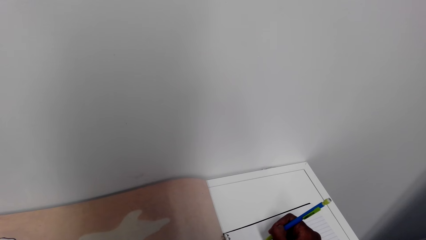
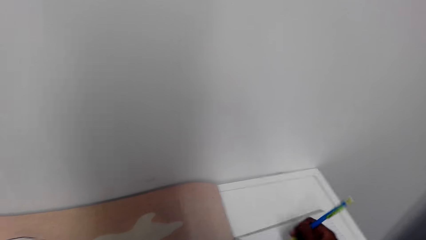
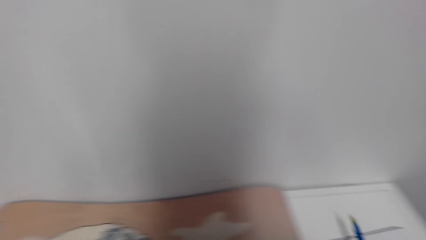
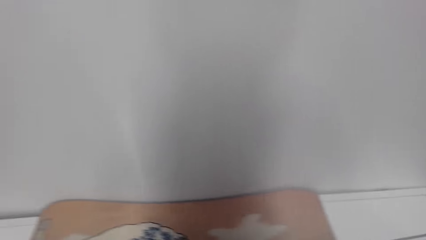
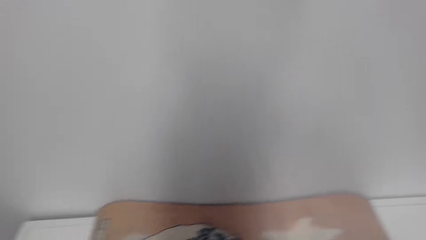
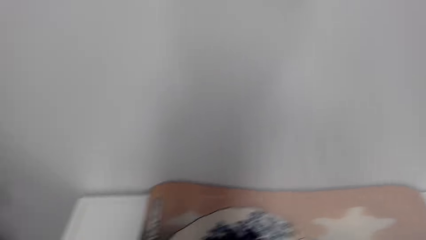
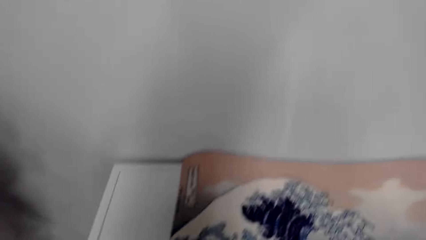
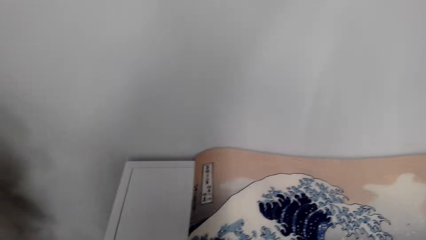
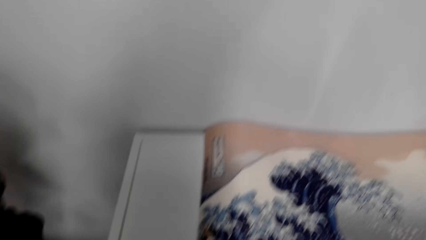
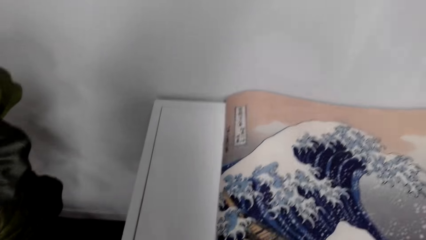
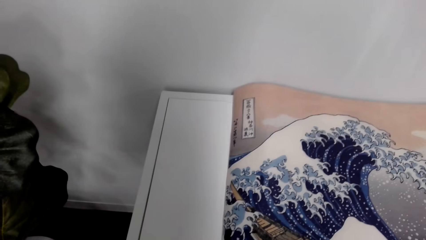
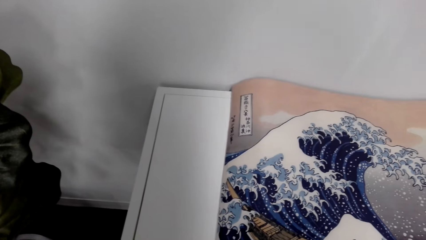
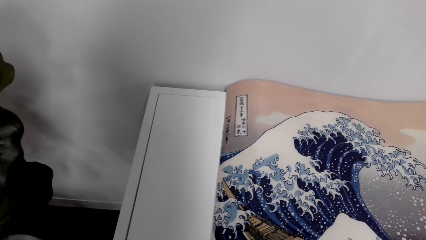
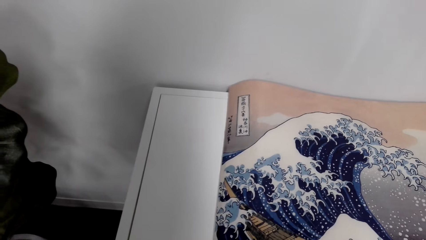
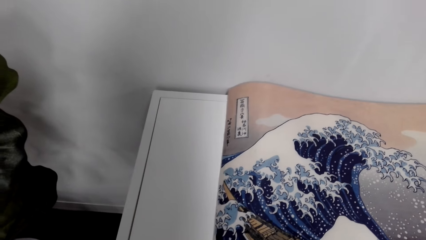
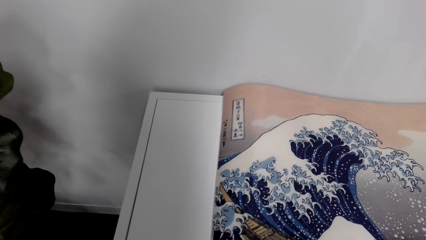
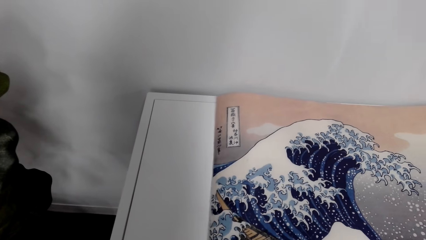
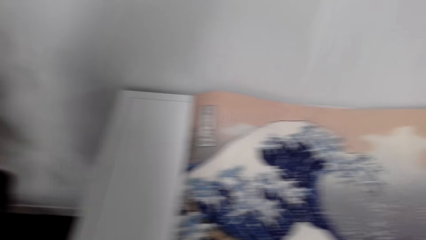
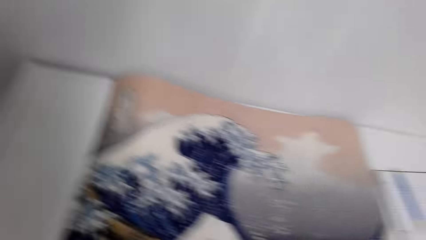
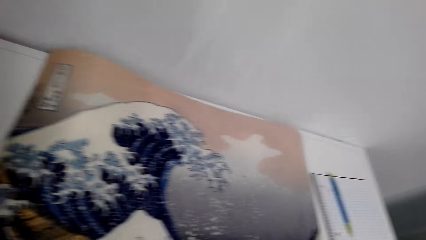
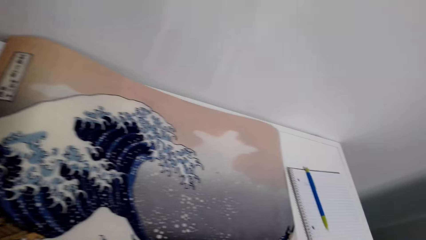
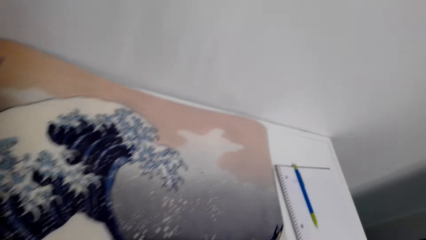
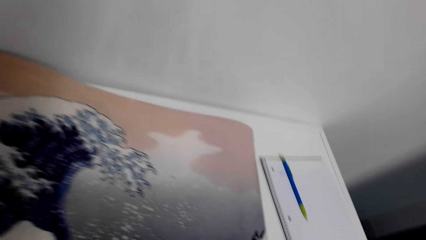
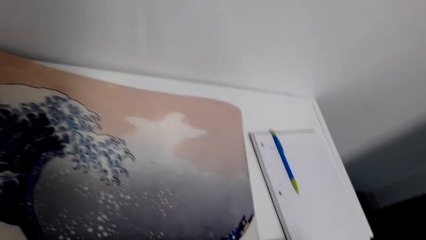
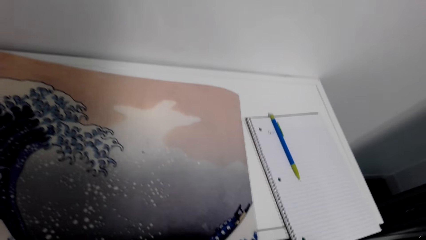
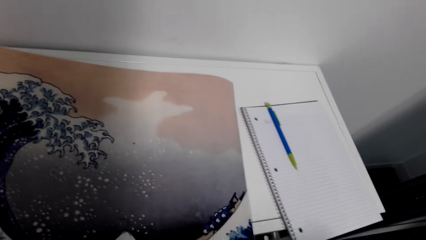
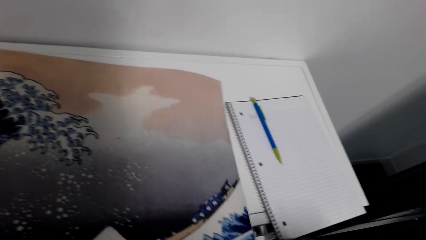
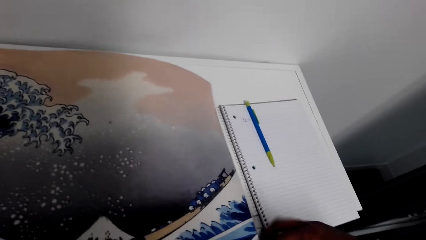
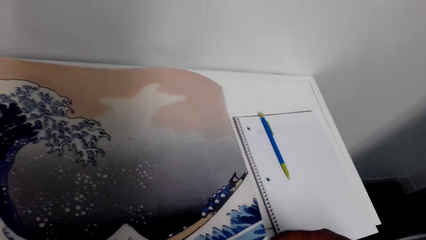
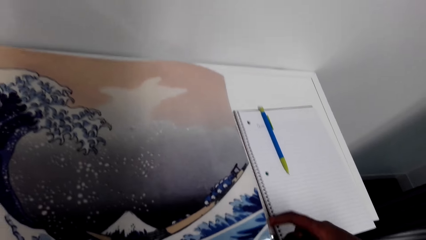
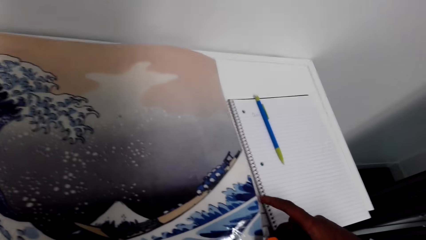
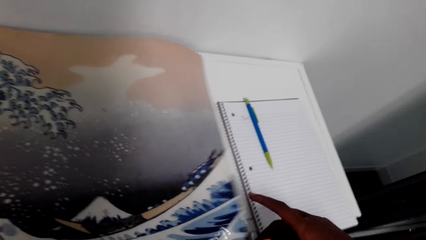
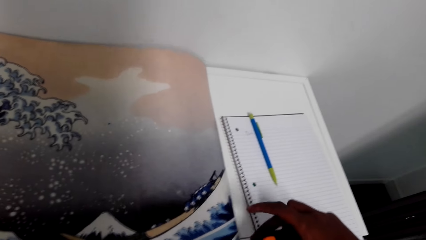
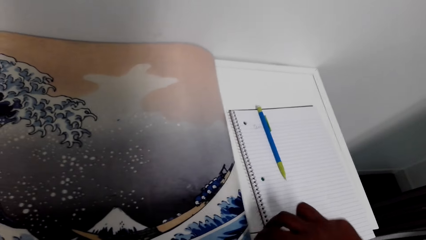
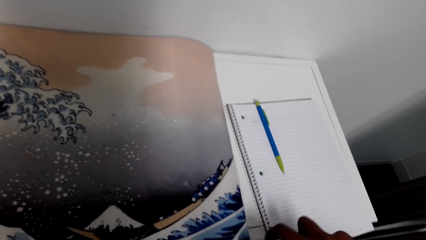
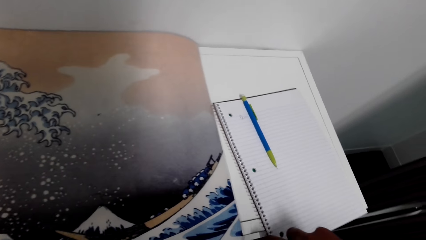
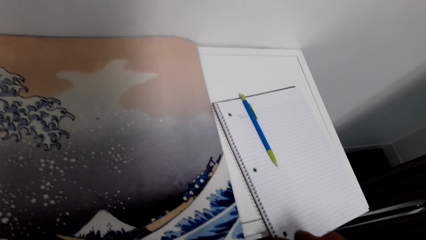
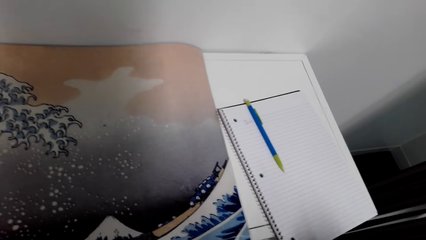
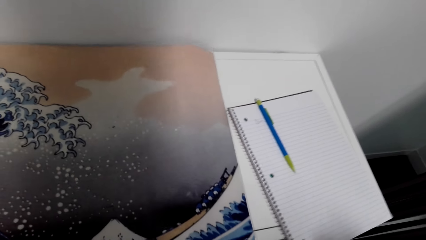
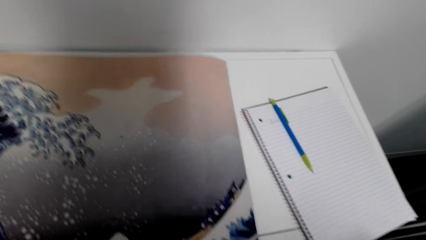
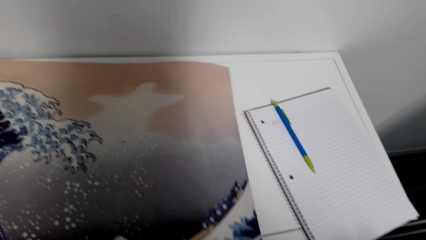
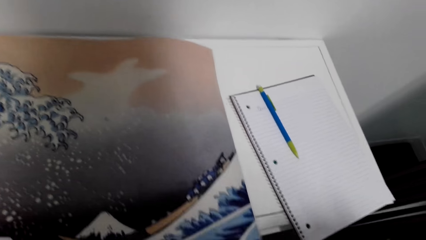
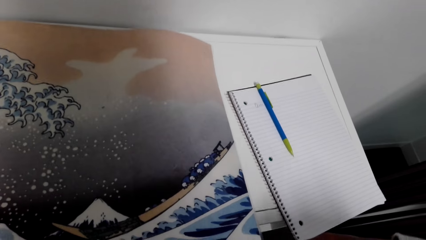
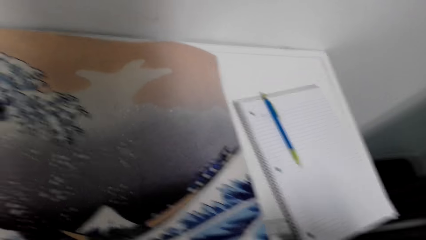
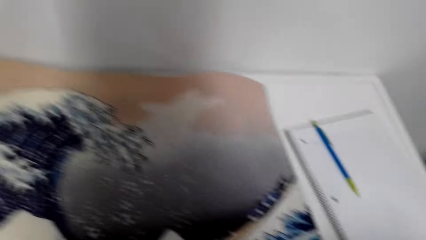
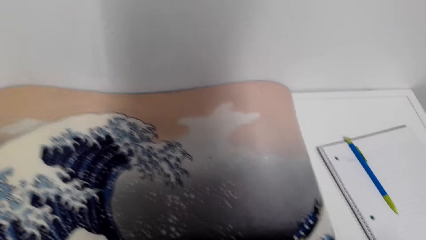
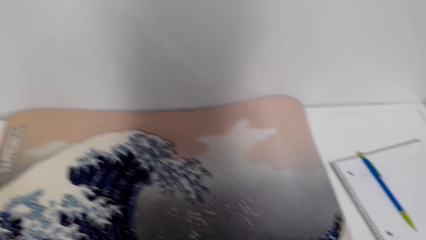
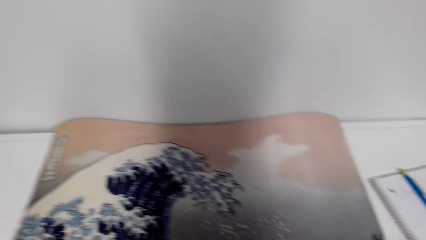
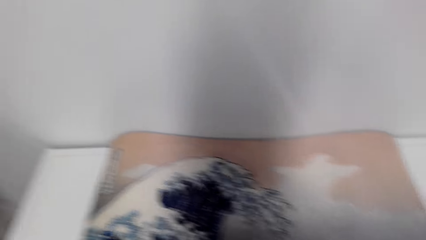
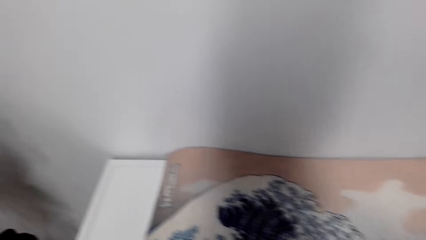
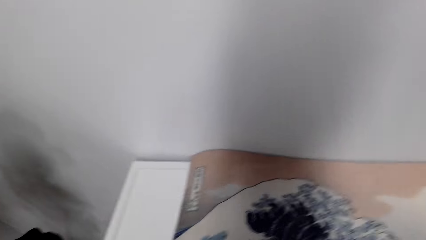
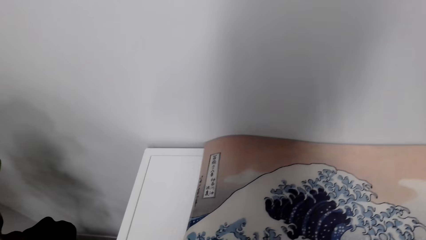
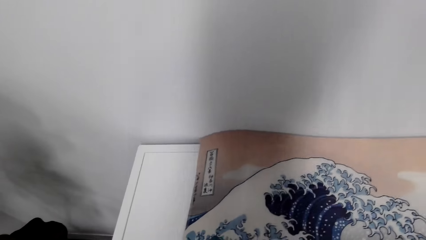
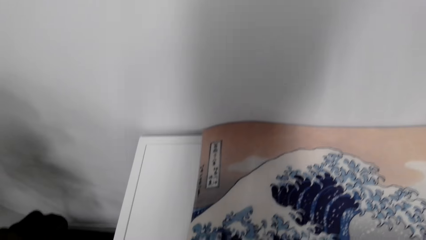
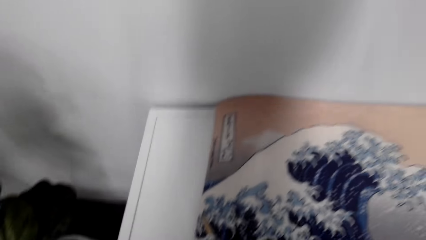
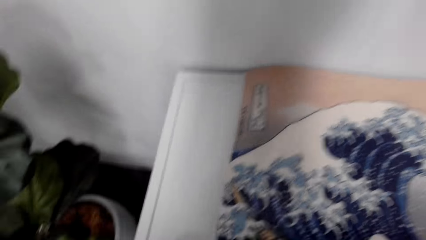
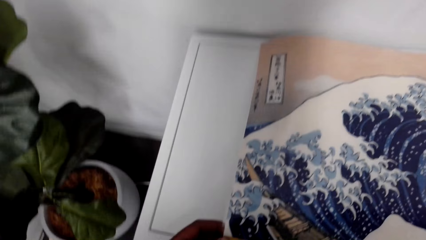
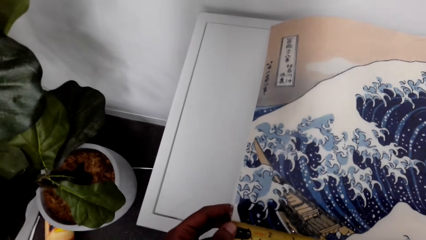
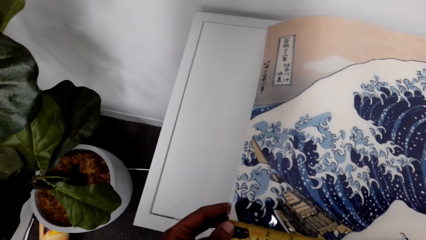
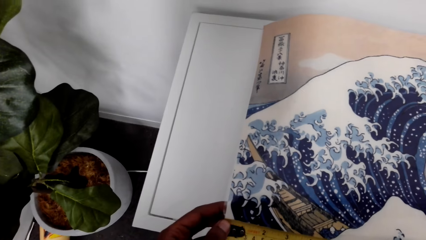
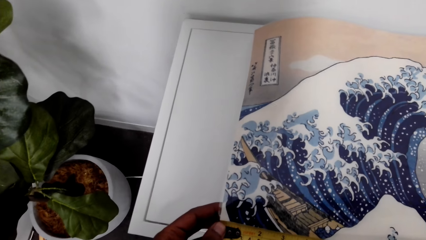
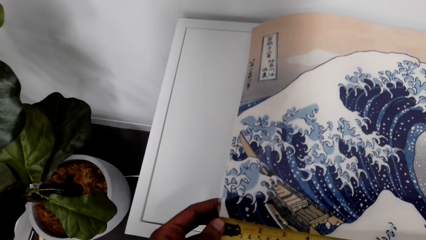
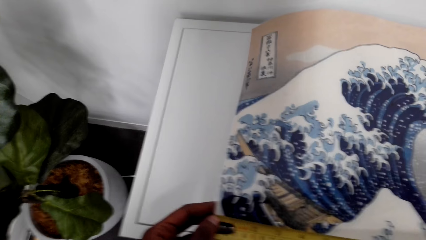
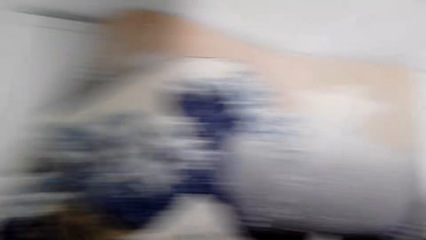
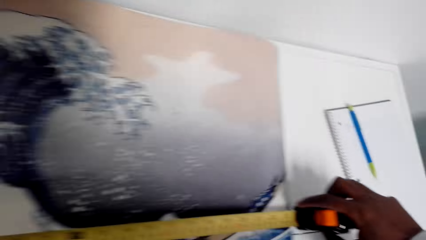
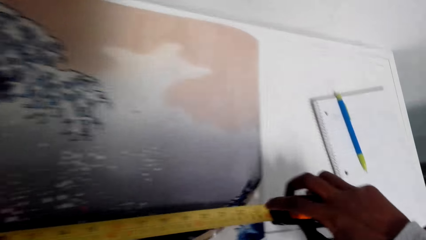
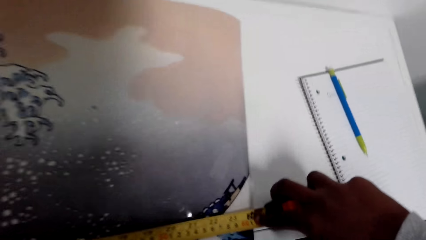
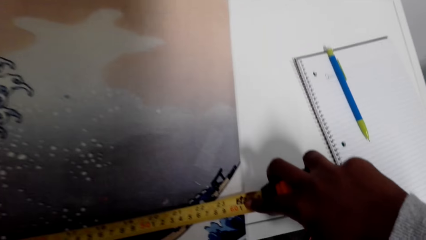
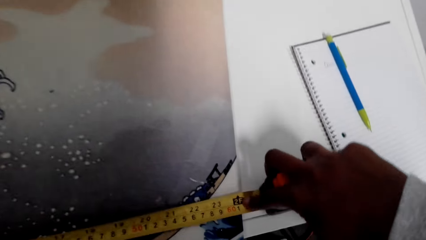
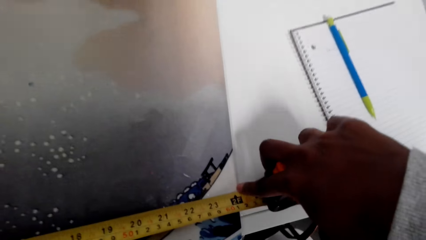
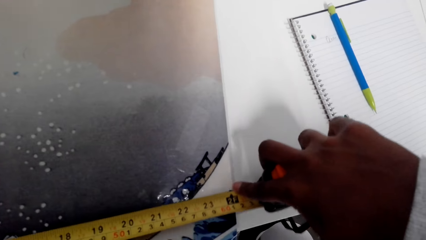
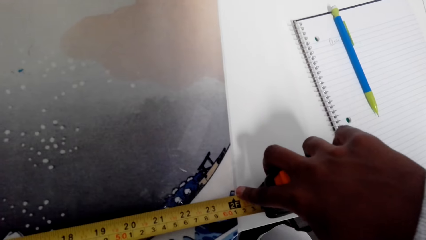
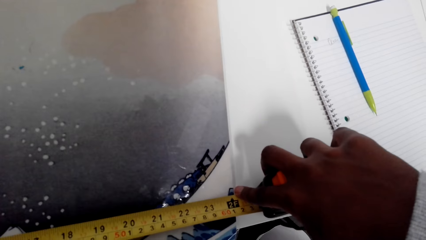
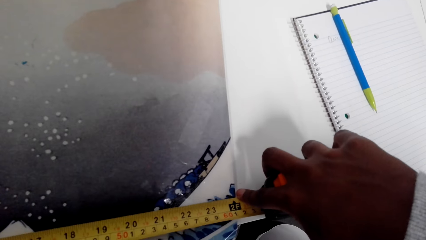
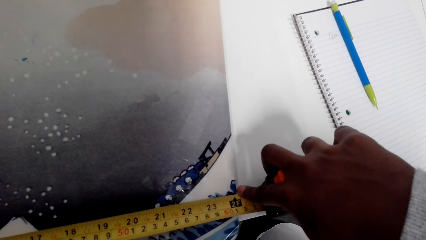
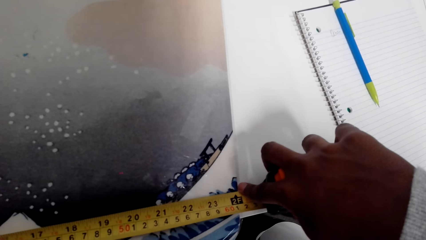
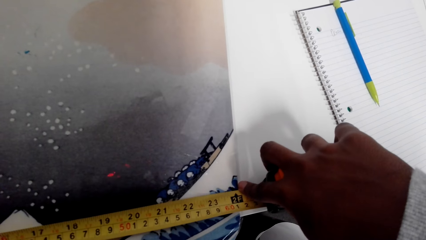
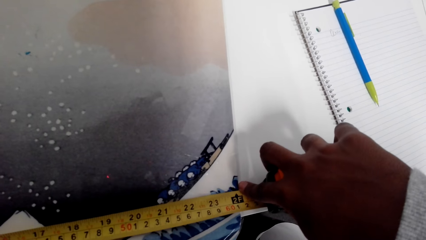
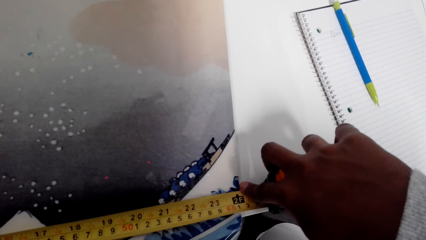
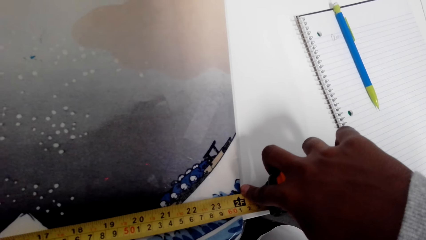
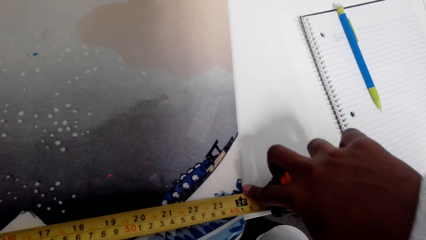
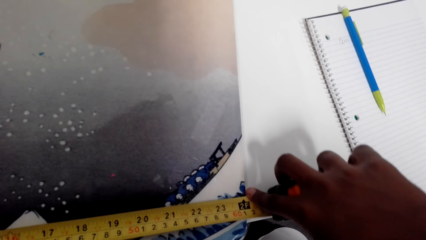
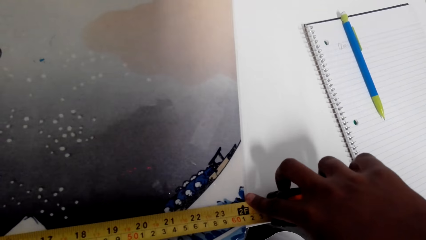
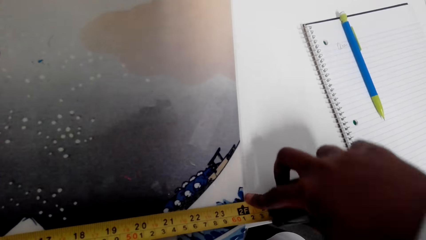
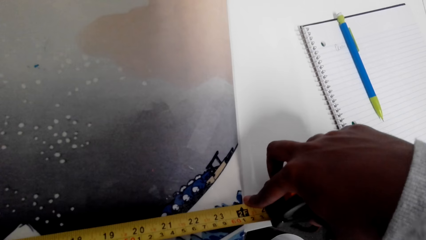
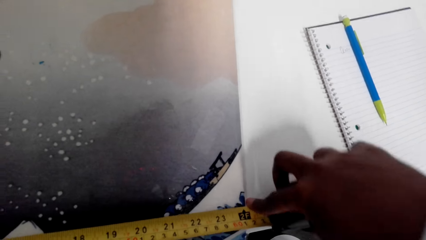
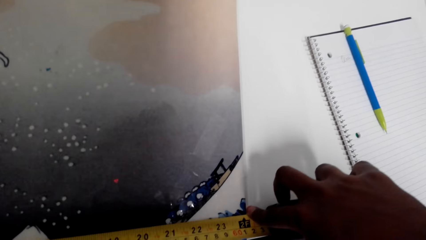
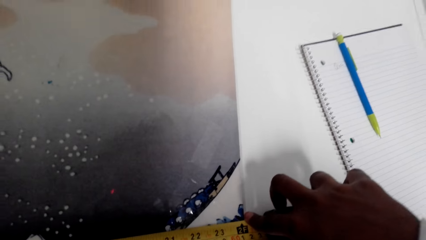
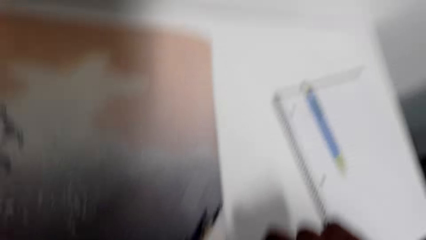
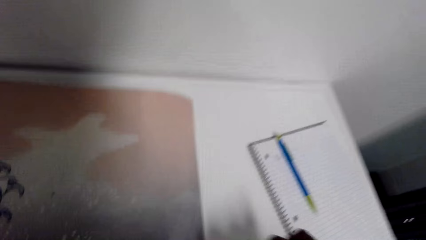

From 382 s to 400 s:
The camera wearer drops the pen on the book. They measure the poster. They look at a painting. They measure the painting's length.
